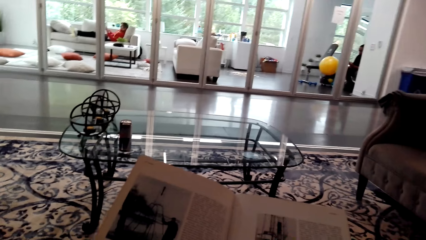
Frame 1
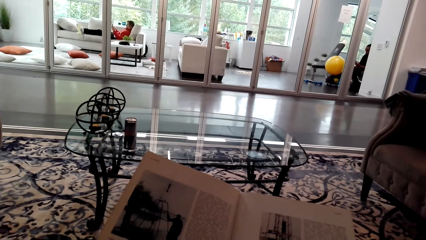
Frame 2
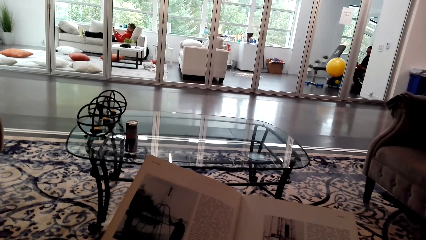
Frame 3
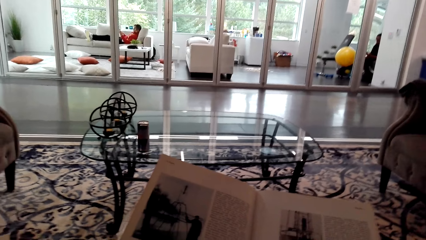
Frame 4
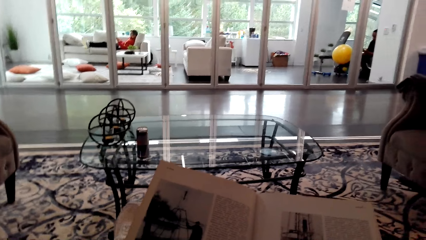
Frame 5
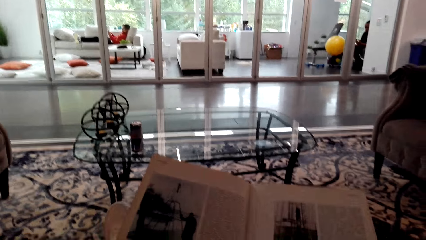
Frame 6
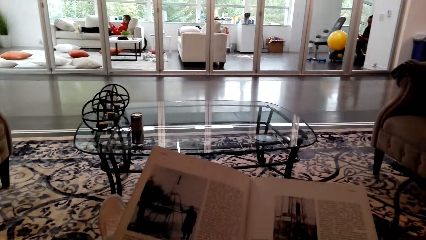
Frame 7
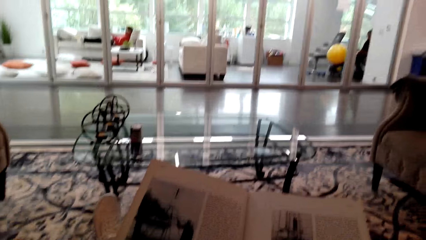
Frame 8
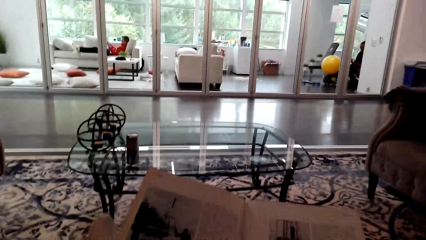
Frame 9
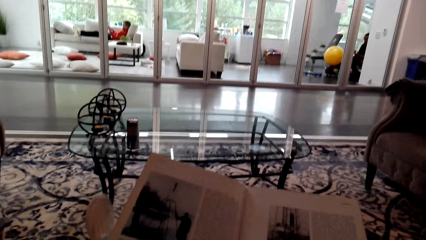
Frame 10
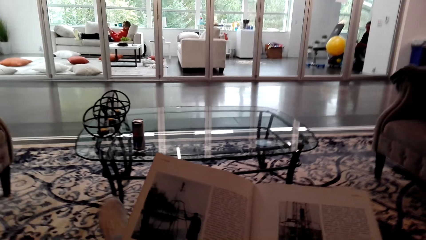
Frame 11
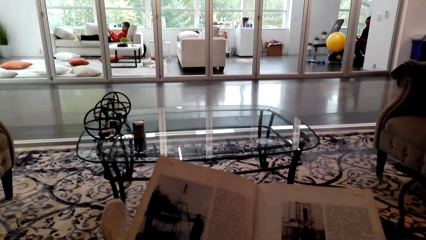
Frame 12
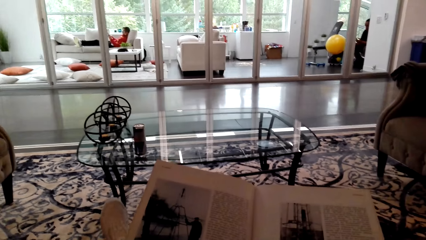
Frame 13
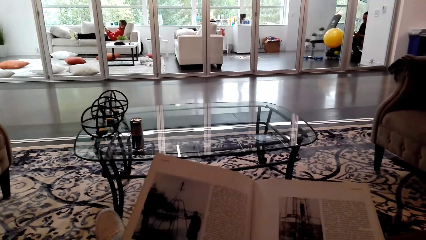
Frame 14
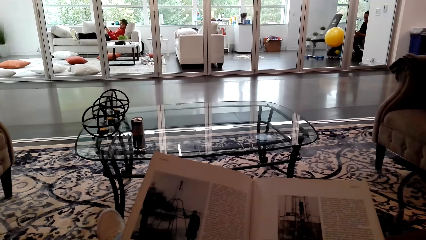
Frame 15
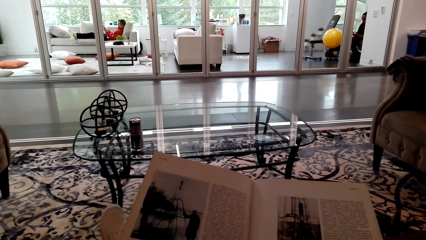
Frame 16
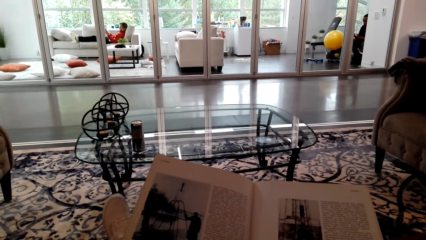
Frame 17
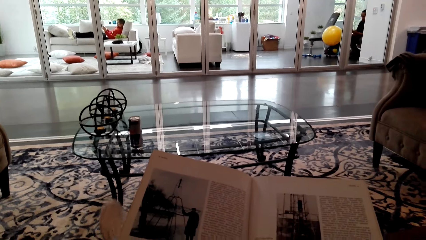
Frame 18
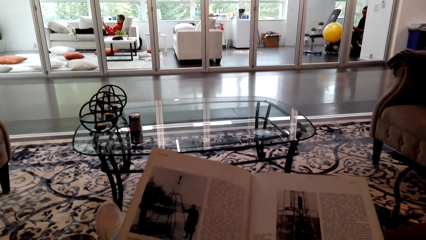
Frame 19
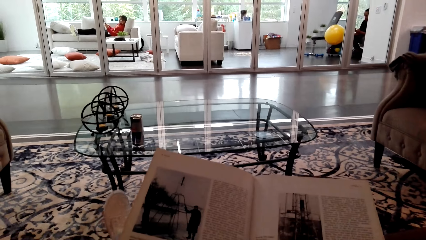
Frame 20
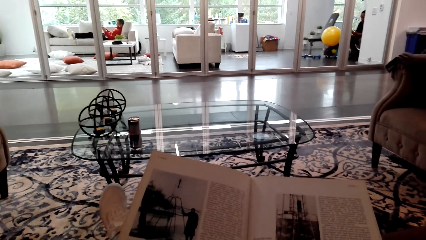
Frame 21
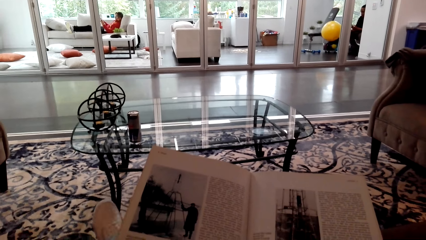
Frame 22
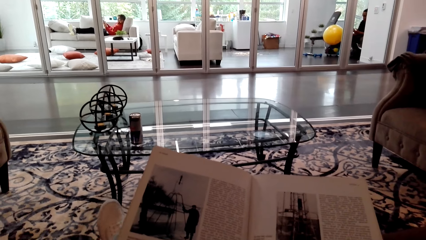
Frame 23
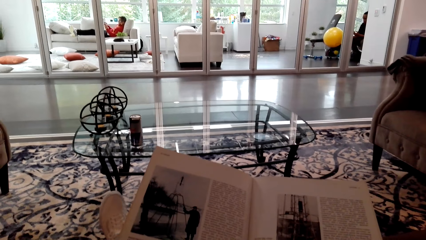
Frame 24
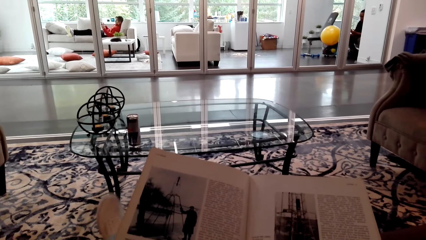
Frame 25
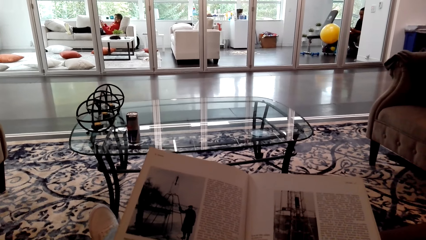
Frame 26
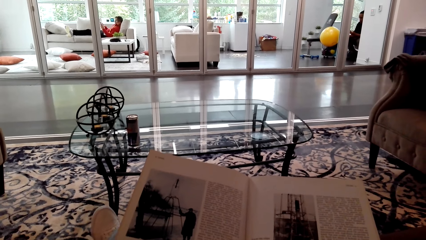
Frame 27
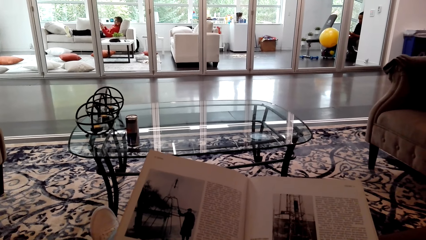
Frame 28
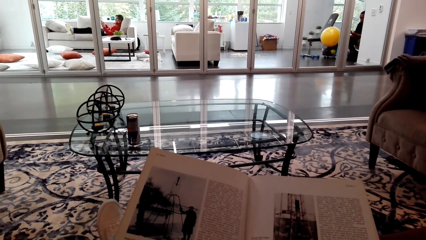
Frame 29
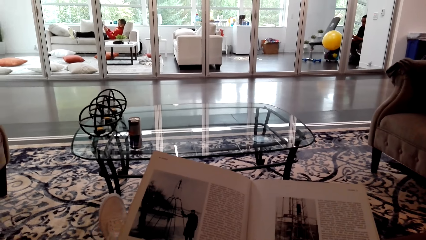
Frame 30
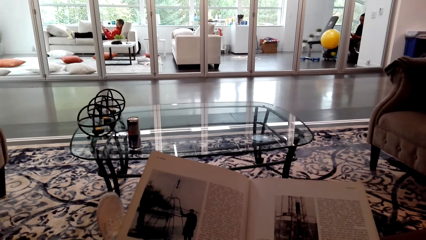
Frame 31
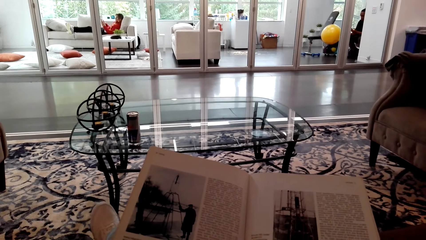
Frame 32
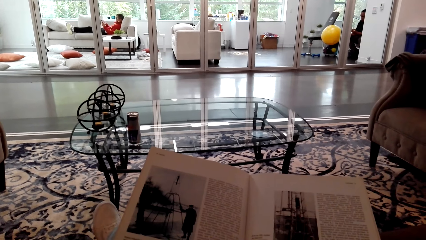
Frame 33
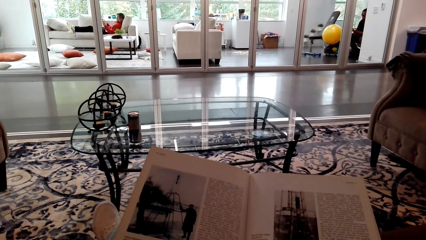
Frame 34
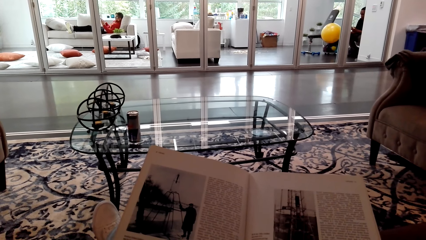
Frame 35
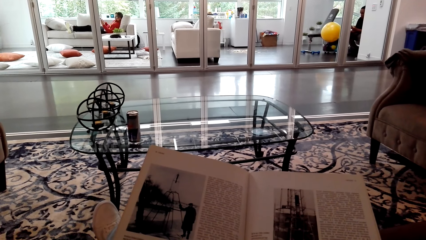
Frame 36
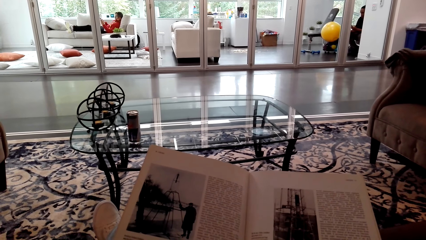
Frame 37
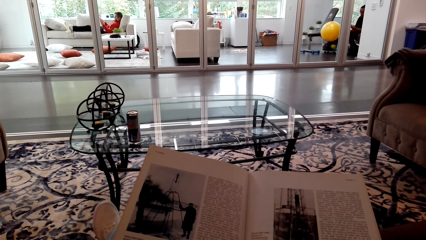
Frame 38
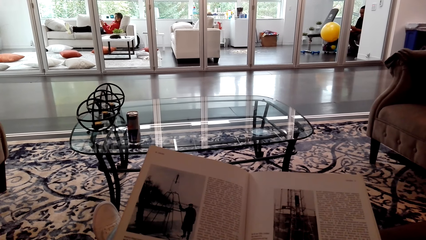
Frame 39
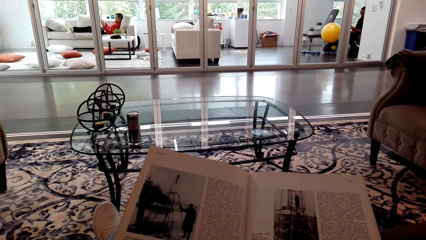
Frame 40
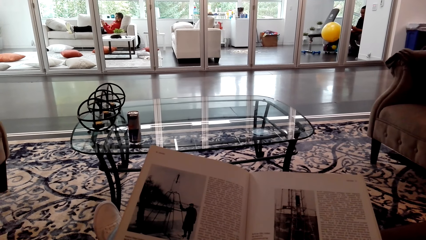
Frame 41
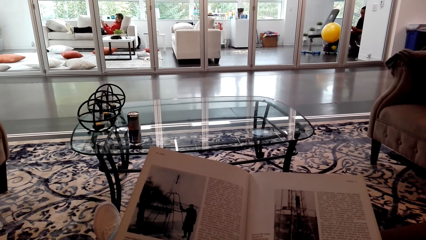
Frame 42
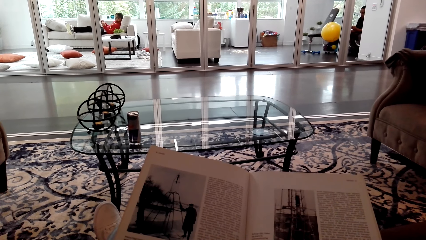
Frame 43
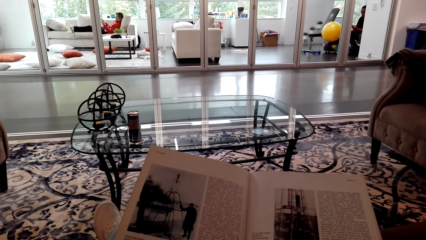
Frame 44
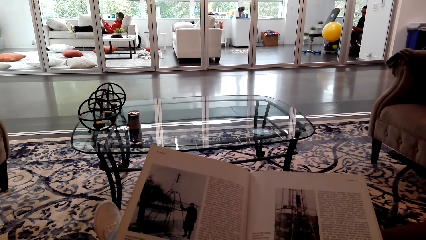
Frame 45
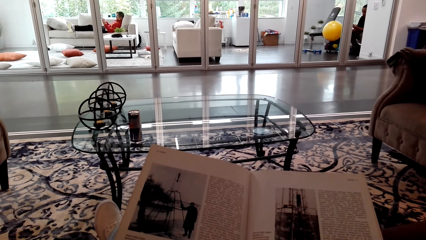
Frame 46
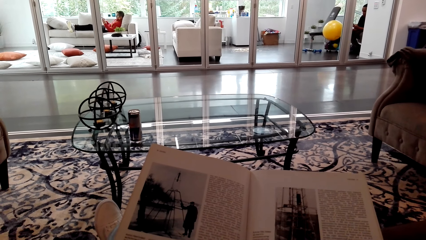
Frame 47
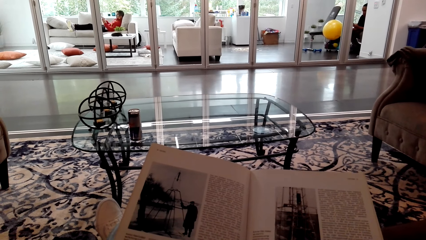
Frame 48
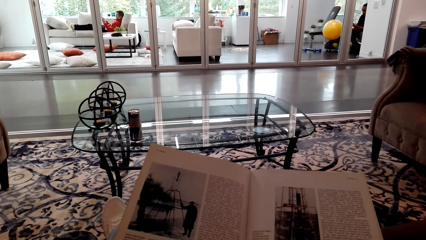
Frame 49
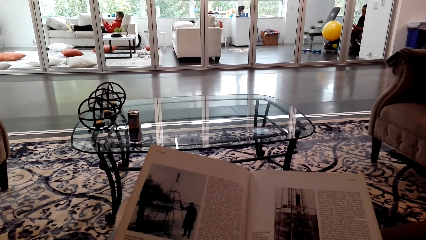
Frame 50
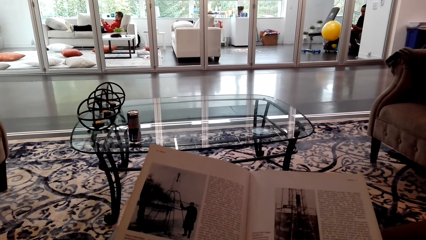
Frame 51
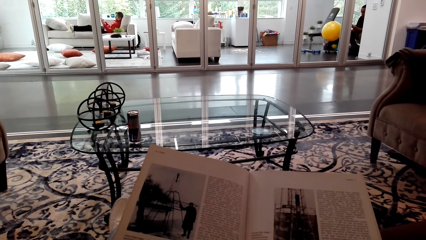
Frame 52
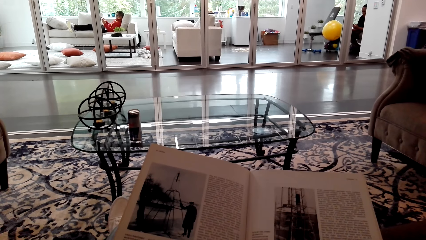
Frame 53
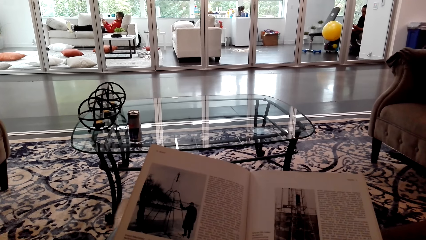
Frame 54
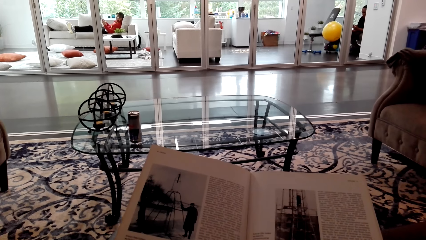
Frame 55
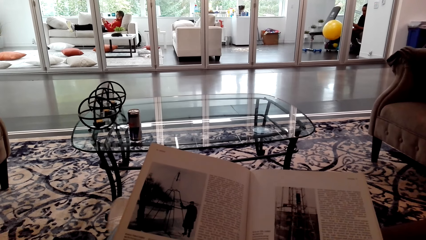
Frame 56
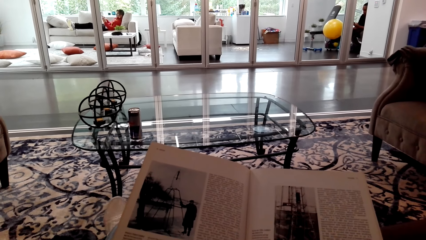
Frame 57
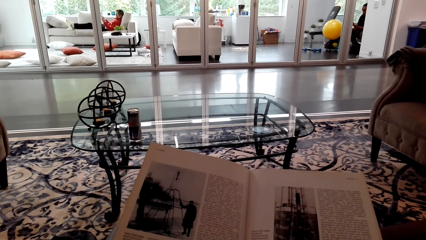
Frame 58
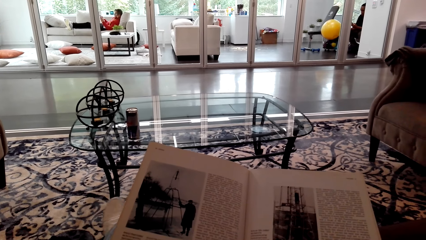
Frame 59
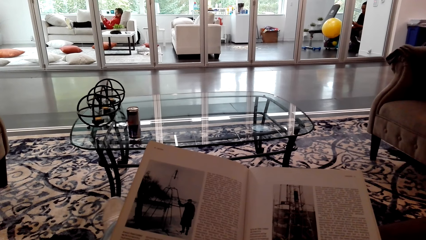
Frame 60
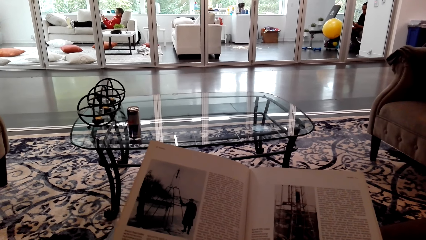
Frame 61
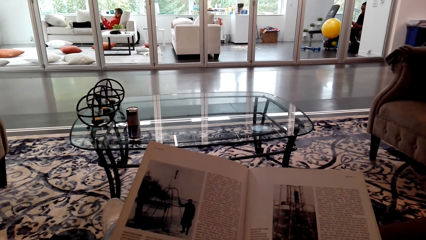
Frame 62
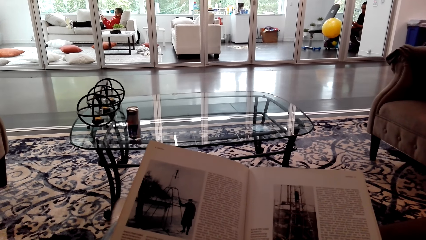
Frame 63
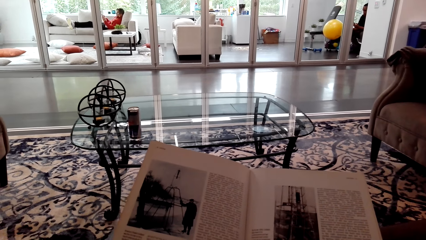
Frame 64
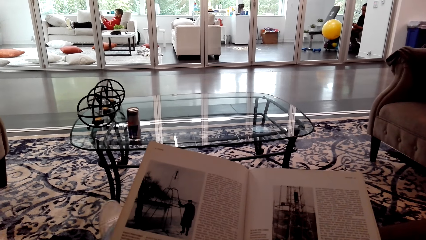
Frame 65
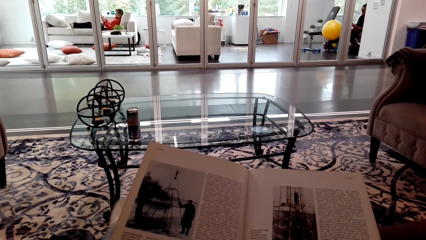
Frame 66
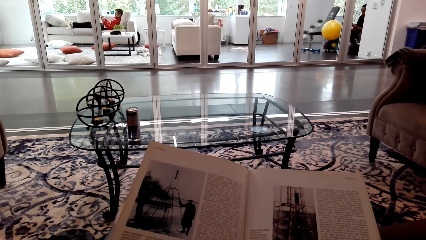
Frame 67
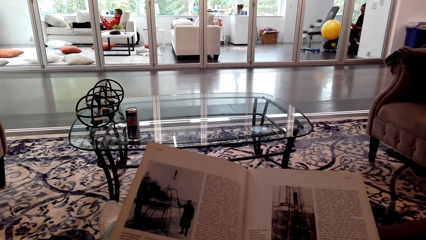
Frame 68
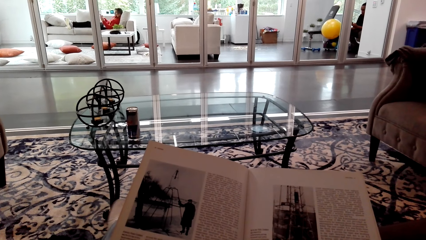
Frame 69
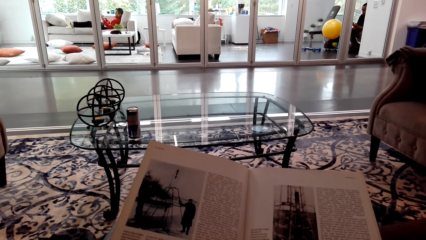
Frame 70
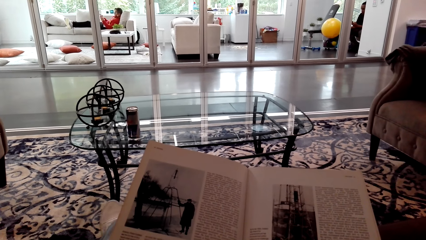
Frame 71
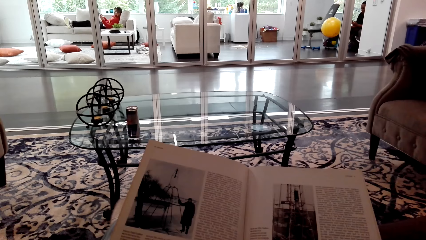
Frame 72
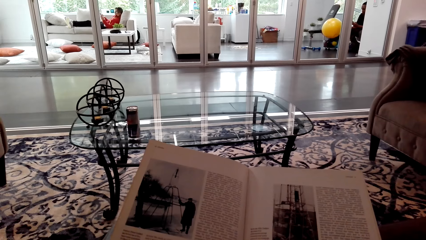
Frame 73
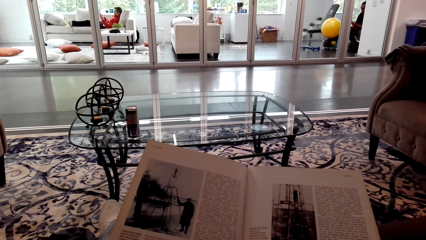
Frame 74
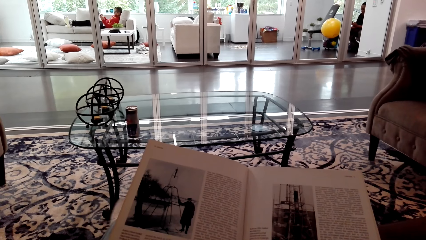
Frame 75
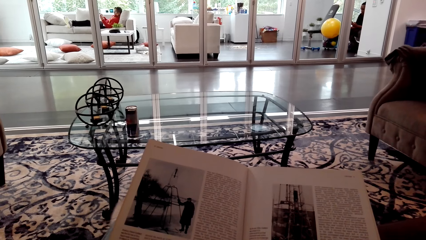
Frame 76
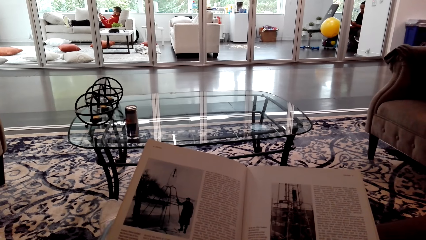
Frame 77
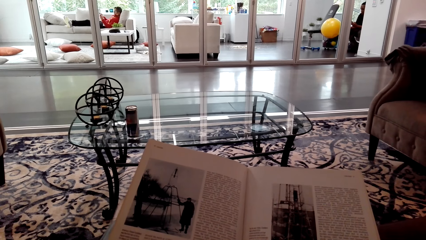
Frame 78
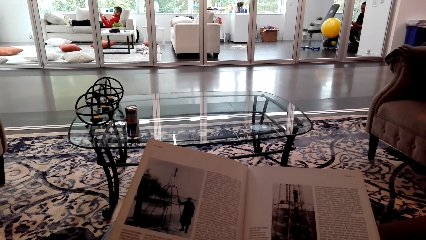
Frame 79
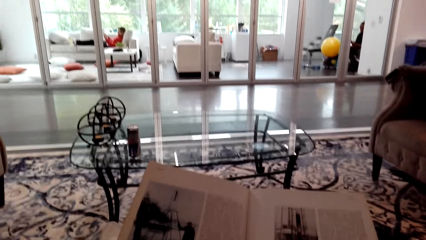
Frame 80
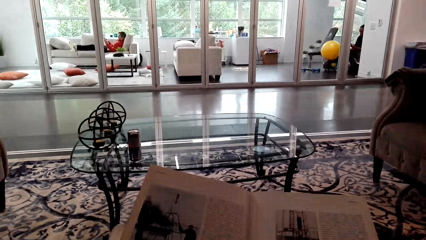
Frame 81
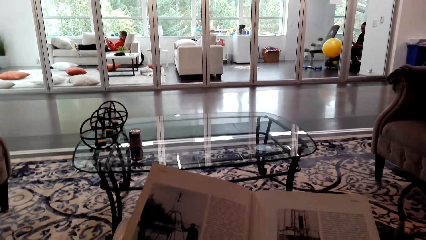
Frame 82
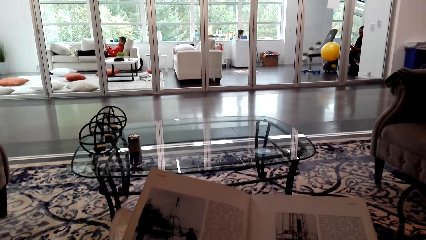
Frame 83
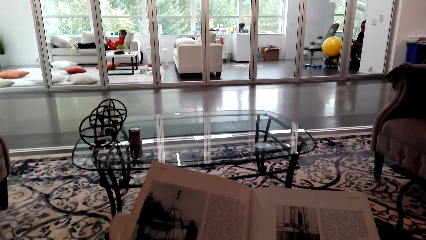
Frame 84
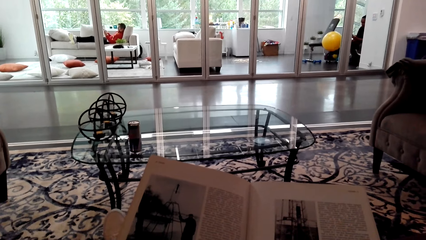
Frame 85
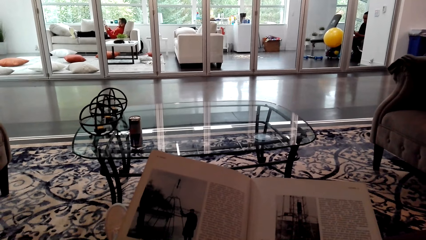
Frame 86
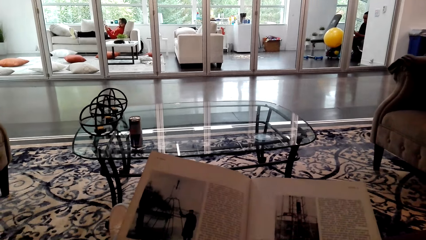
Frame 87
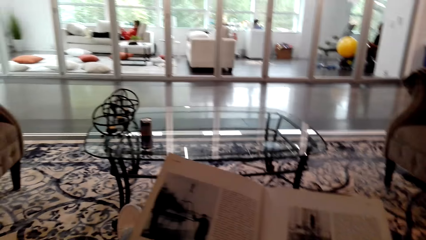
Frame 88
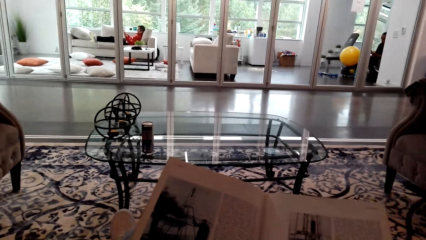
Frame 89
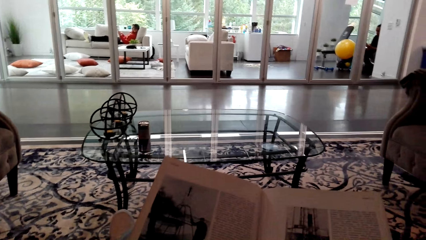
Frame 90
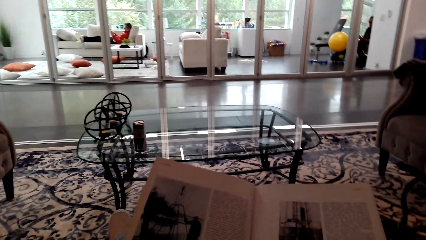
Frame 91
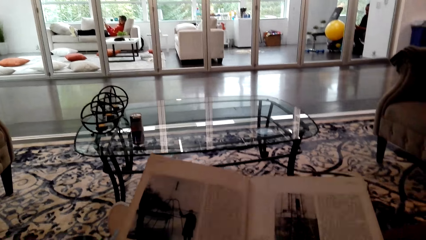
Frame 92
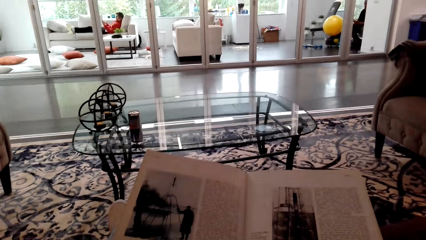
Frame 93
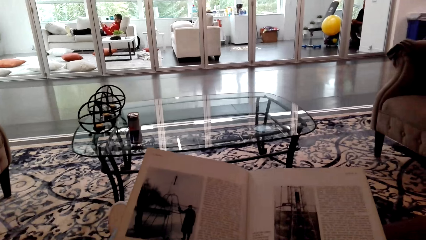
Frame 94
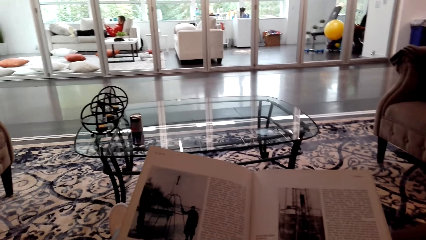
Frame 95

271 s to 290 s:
A woman talks. The camera wearer talks. The woman talks. The camera wearer talks.
